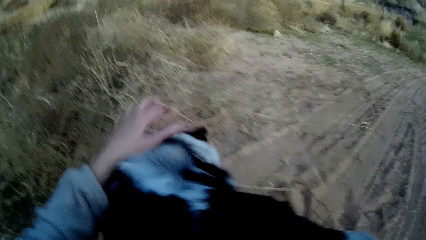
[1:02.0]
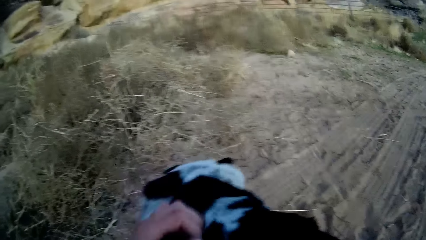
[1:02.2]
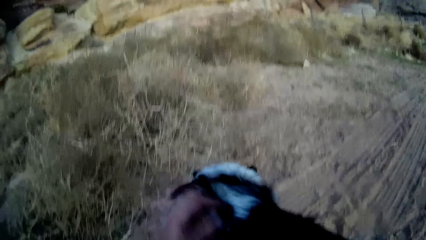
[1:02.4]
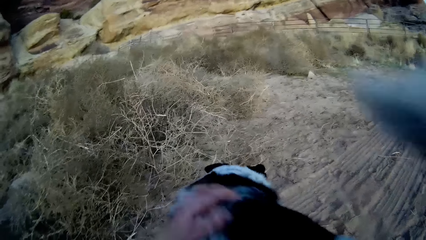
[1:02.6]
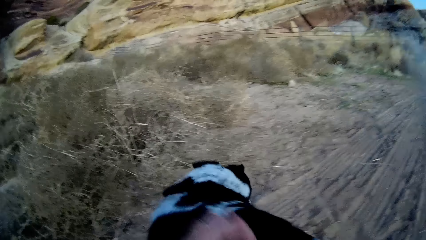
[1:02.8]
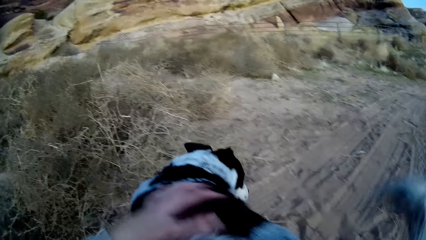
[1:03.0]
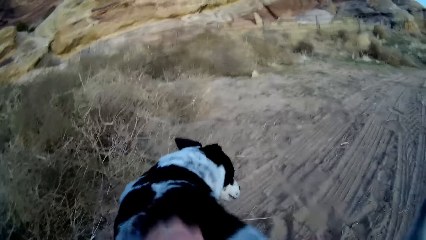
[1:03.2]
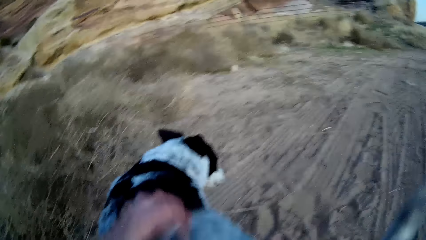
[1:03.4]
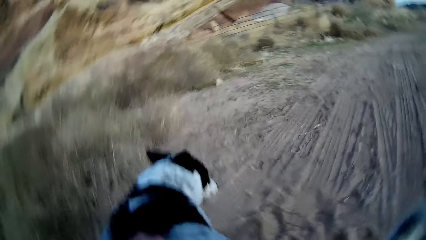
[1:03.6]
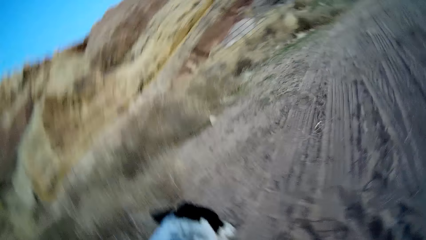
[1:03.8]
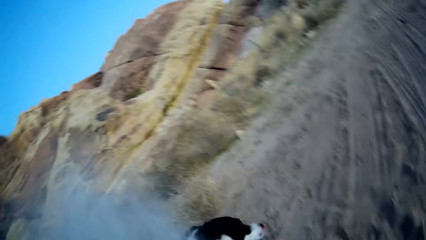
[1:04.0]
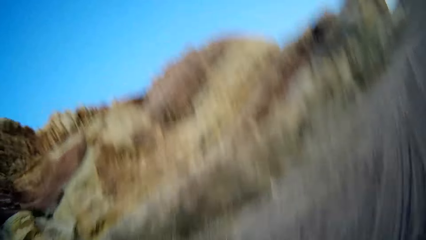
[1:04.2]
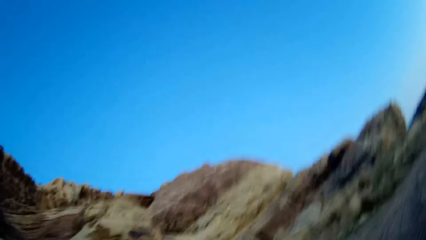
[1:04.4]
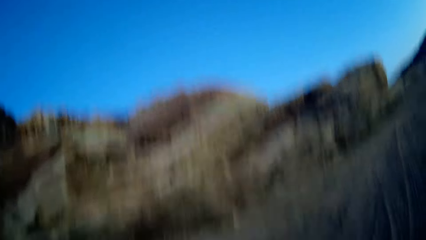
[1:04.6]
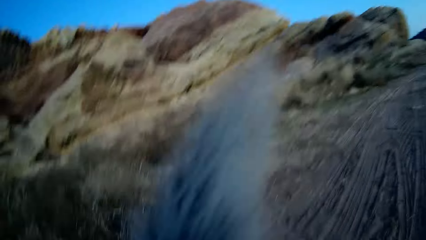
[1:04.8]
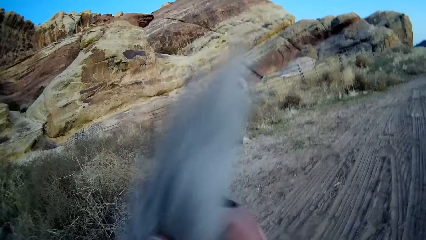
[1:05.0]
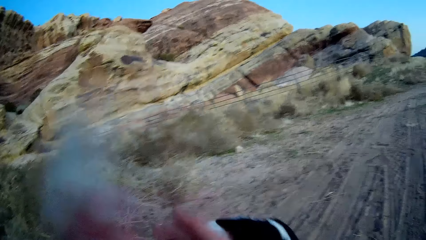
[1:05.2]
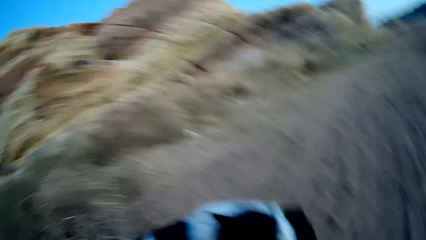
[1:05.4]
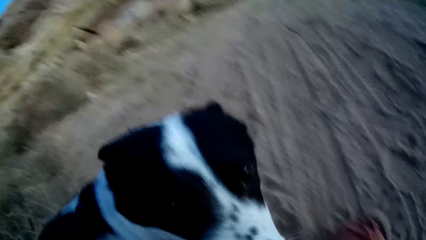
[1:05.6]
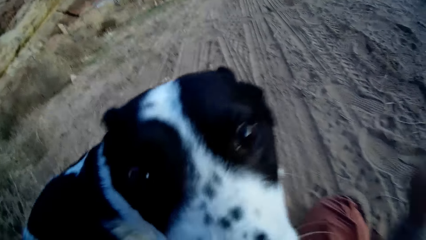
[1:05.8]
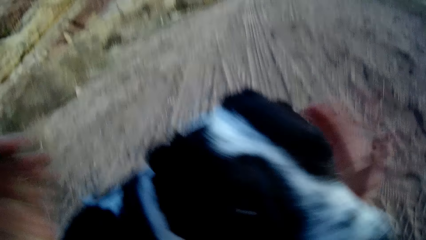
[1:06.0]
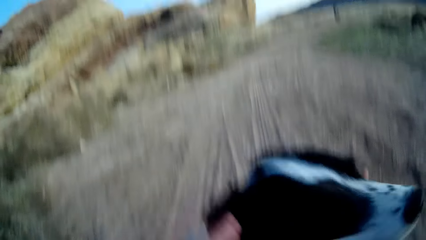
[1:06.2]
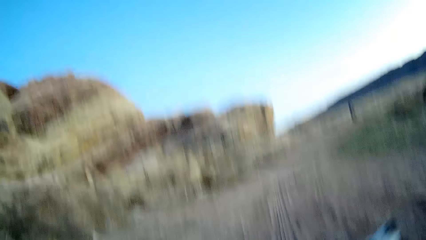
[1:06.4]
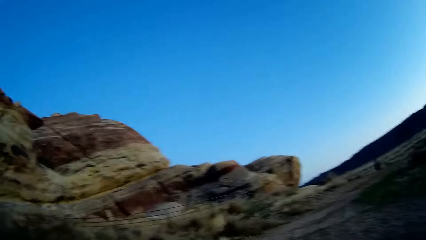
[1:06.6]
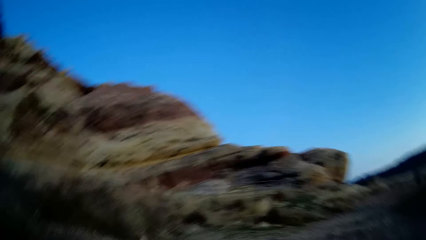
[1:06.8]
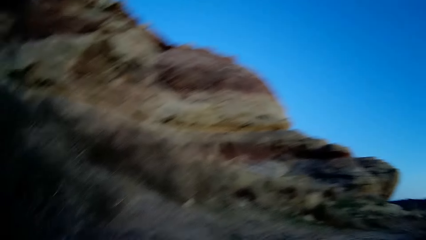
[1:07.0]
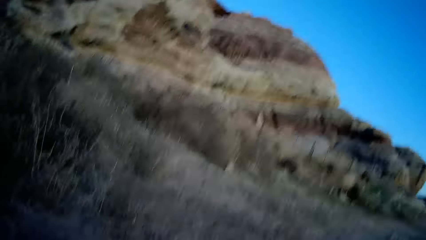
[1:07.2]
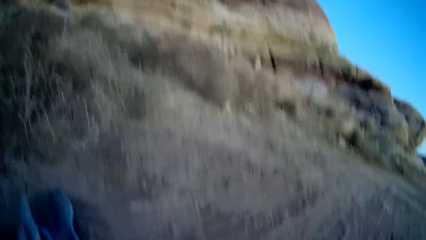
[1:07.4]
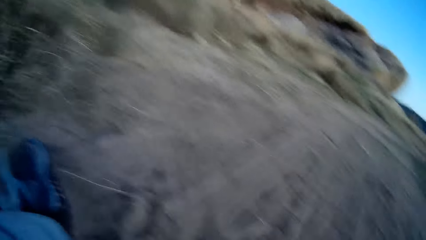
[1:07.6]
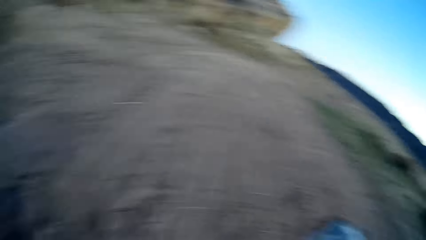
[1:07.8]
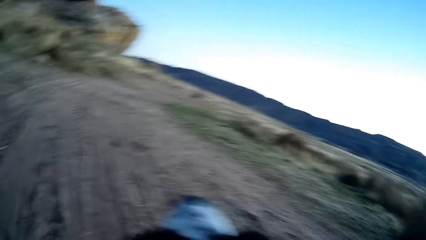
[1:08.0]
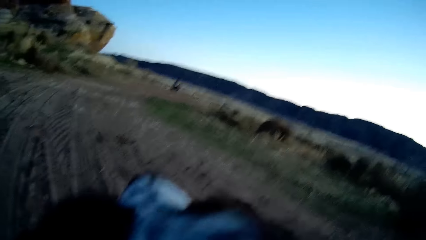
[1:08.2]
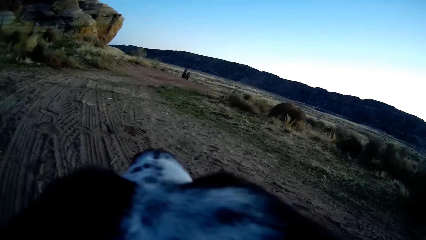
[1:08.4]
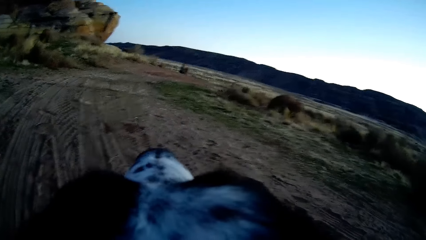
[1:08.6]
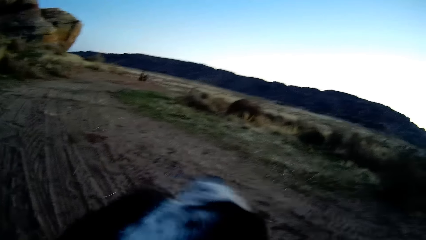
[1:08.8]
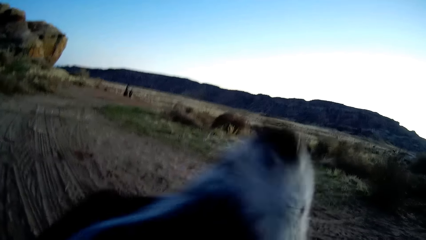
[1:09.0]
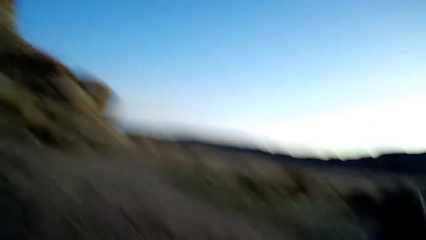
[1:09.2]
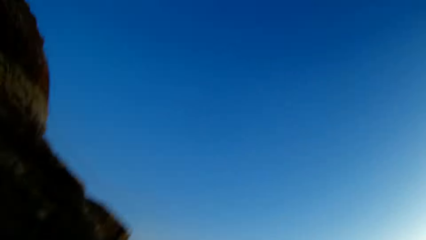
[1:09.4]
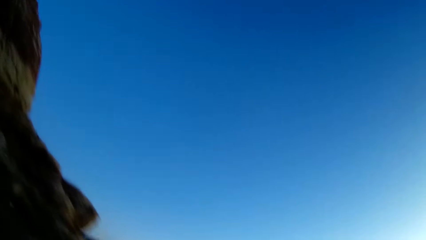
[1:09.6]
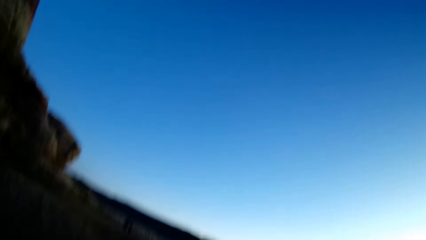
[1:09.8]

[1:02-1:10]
The camera wearer looks around.

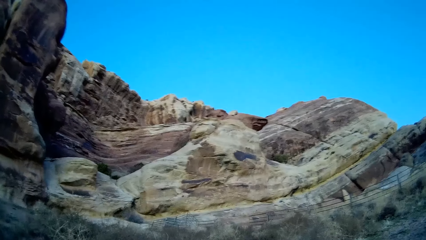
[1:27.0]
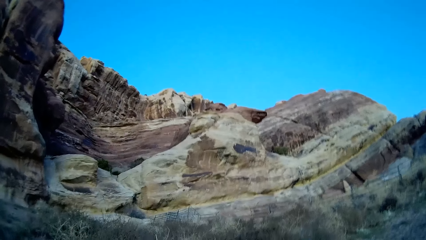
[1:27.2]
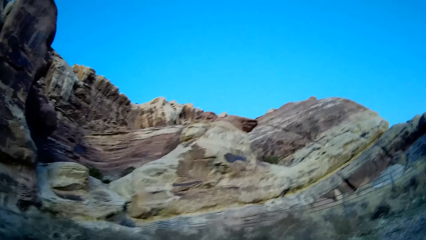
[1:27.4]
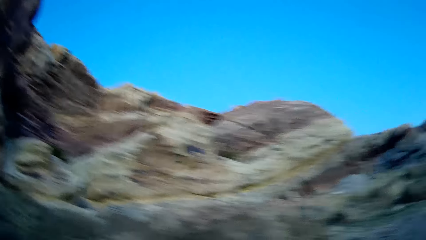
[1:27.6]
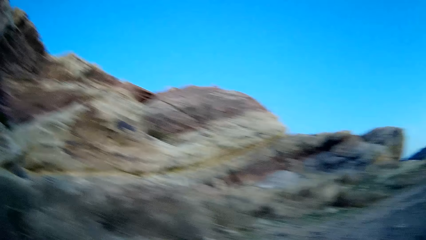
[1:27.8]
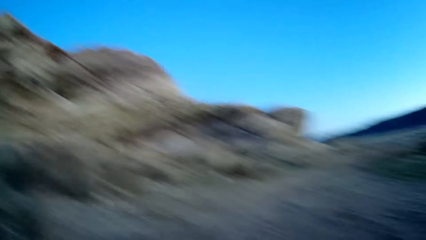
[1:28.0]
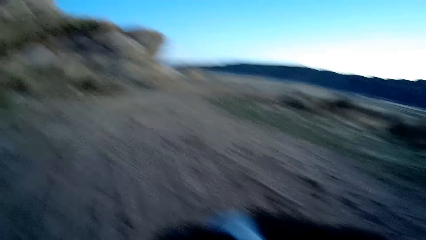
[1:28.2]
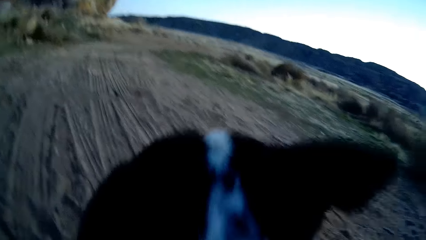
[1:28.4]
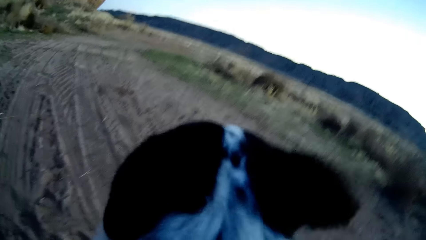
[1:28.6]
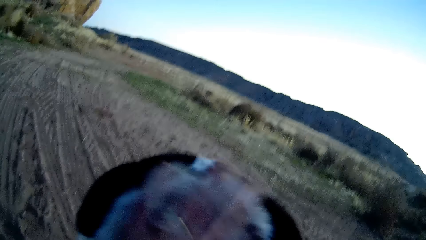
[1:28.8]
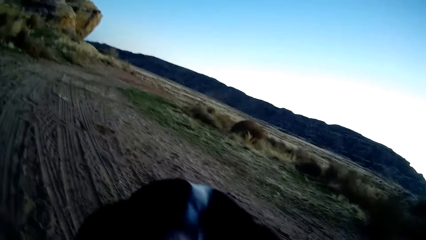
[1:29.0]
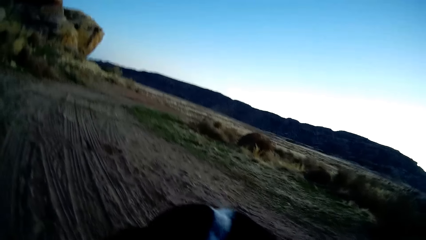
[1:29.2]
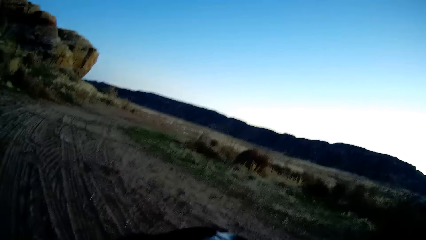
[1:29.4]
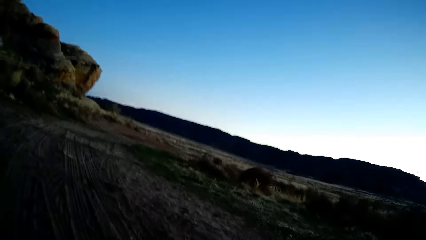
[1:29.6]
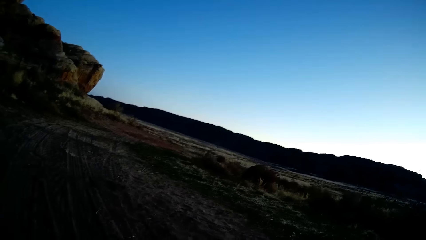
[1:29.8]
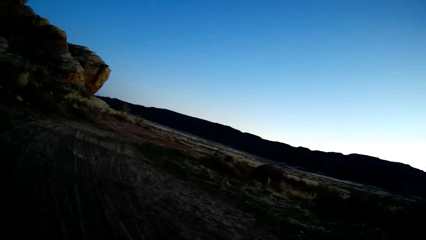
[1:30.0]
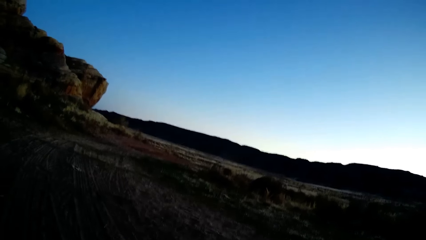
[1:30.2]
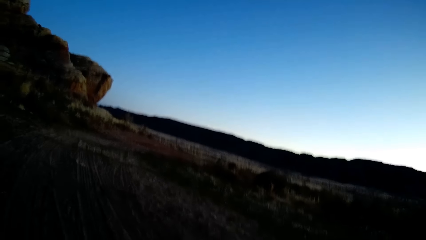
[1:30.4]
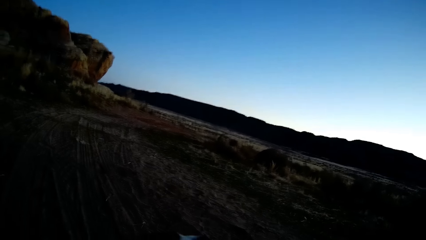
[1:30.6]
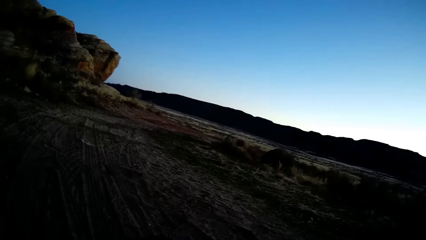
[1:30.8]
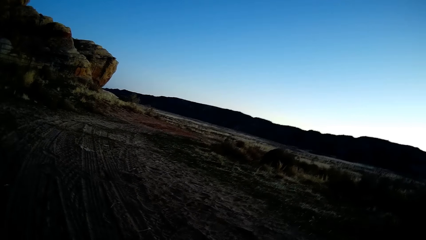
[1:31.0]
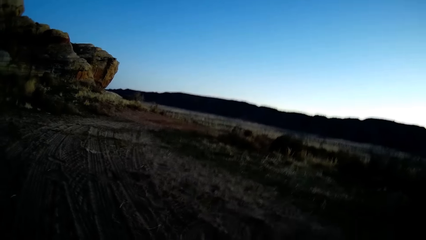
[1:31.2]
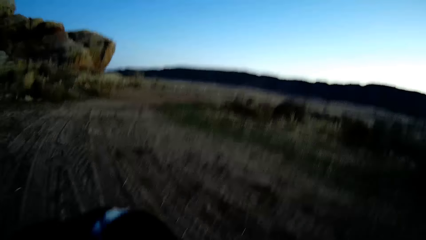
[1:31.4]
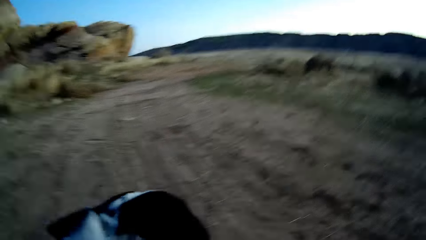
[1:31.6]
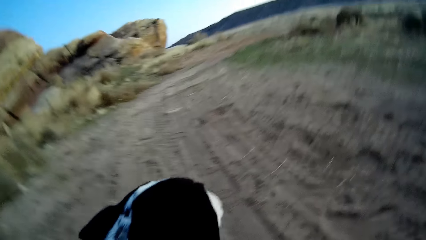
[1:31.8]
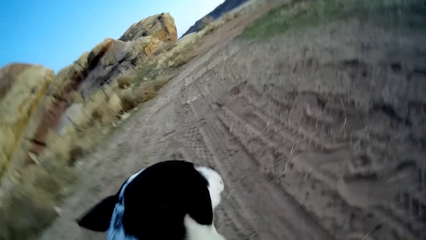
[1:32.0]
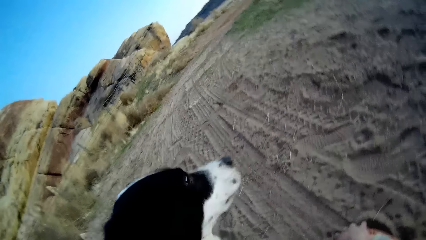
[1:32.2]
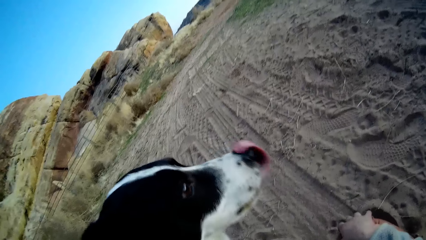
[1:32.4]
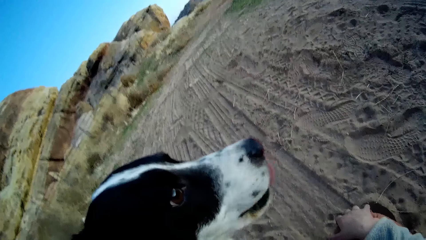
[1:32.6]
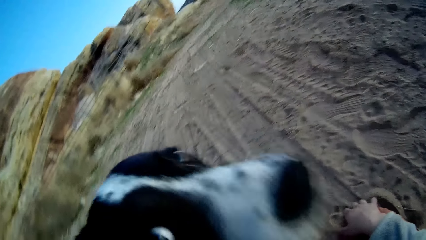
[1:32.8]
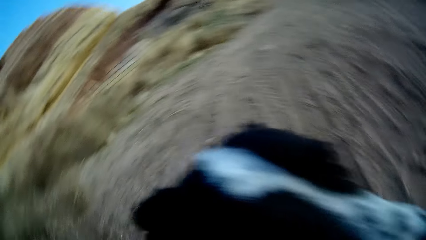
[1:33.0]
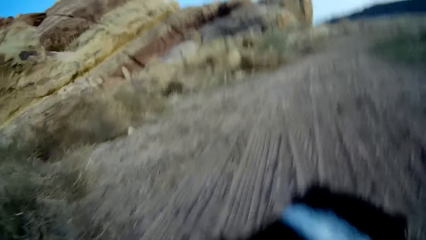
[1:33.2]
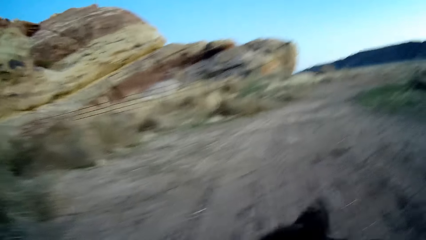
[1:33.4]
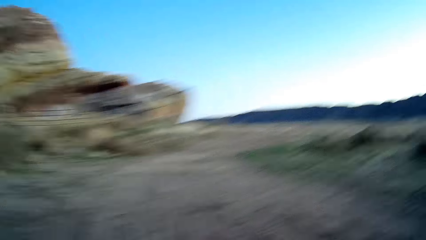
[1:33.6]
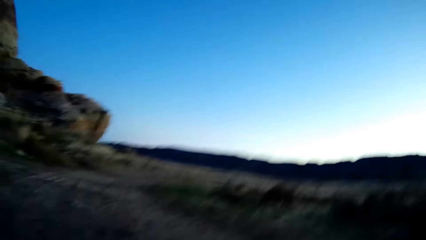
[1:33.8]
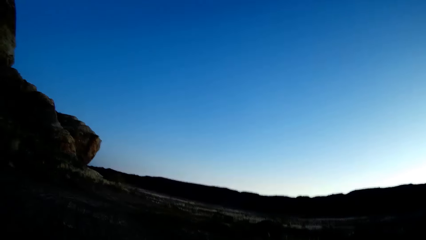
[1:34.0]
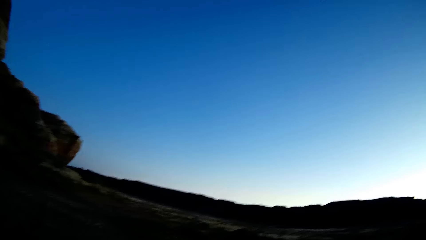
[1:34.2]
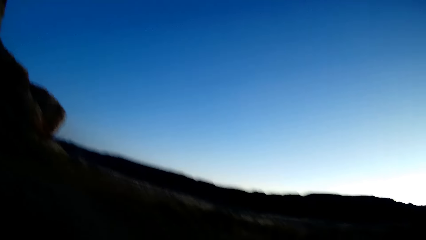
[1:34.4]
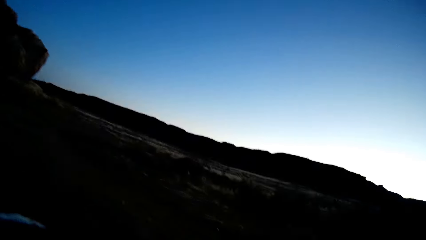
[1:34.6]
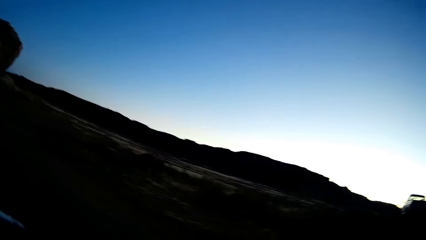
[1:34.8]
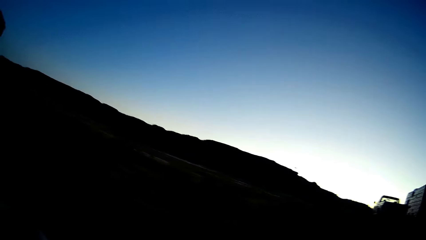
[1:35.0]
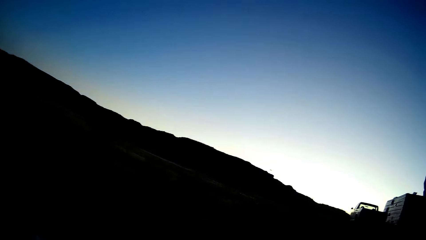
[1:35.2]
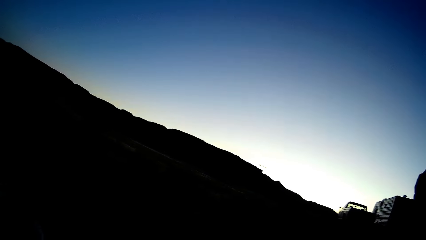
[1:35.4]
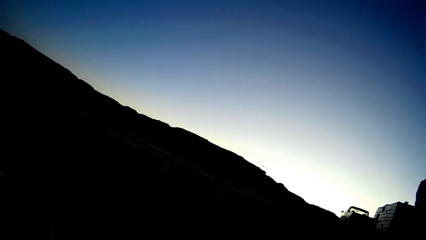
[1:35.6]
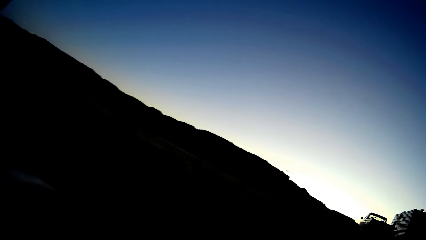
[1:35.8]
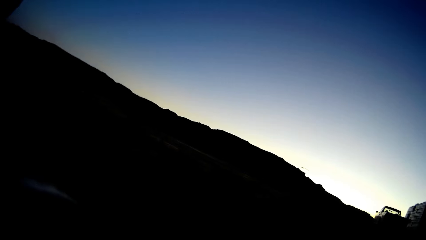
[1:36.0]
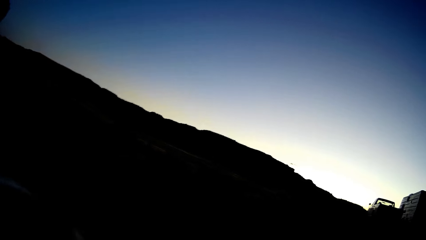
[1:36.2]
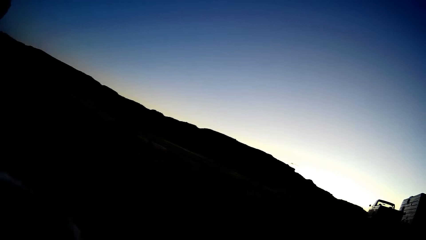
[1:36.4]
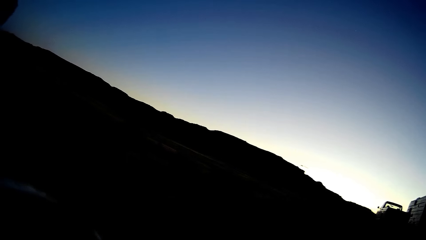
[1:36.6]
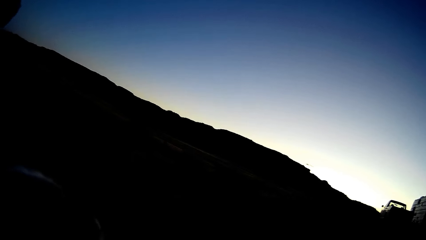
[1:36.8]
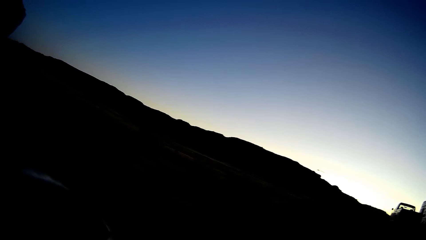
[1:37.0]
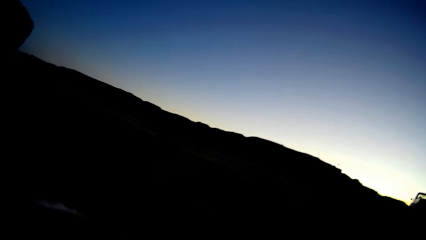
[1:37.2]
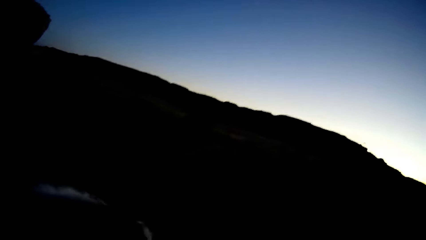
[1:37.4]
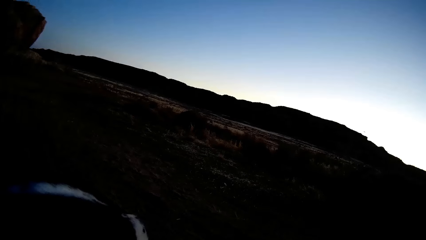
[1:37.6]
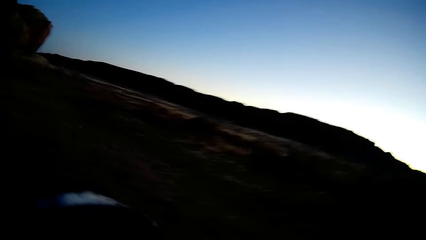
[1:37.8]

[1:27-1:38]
The camera wearer scratches the dog. They look around. They scratch the dog. They stare at the dog. They look around.
